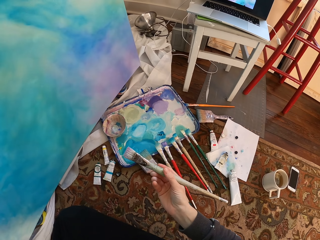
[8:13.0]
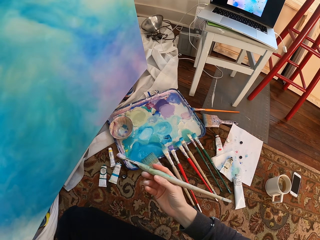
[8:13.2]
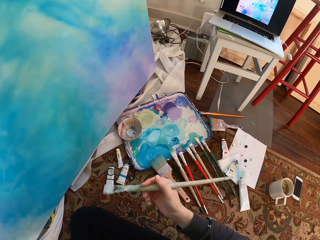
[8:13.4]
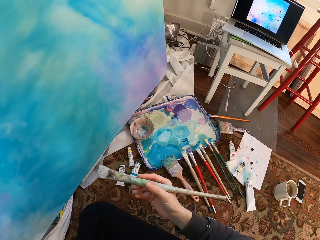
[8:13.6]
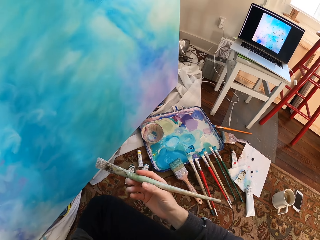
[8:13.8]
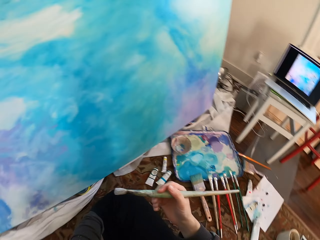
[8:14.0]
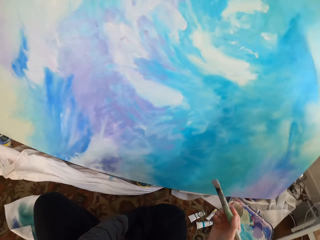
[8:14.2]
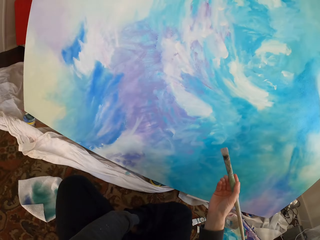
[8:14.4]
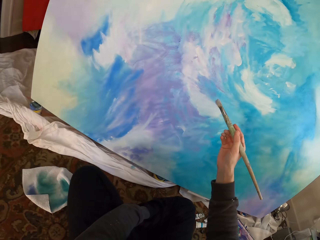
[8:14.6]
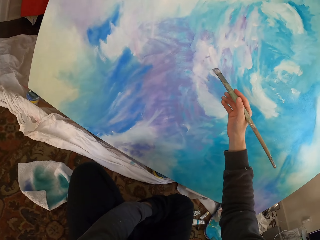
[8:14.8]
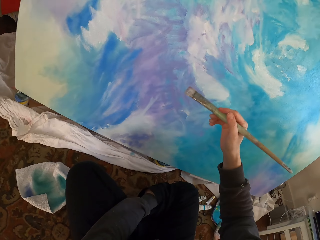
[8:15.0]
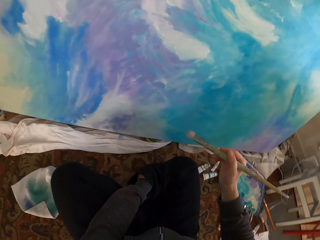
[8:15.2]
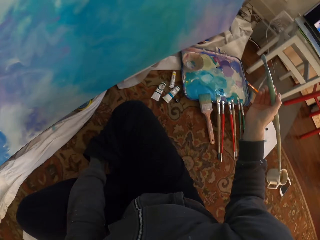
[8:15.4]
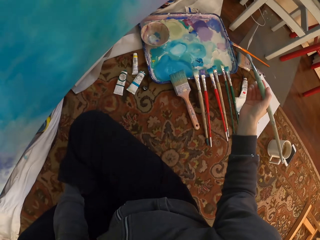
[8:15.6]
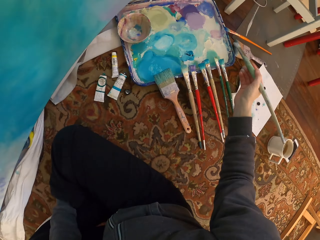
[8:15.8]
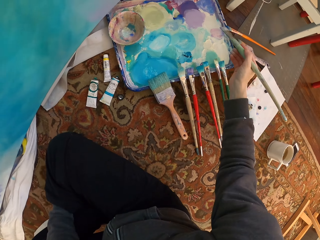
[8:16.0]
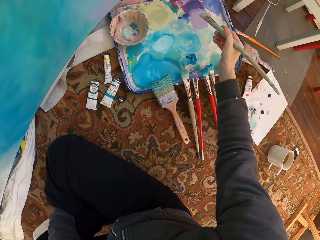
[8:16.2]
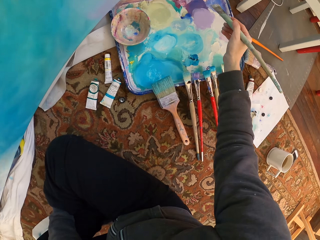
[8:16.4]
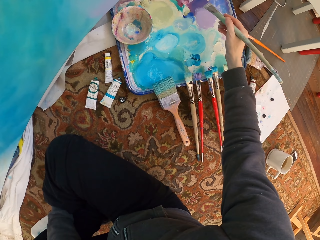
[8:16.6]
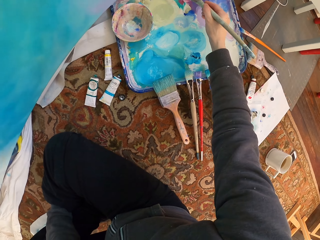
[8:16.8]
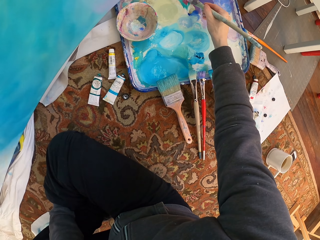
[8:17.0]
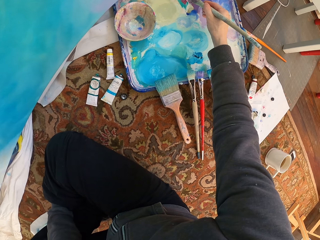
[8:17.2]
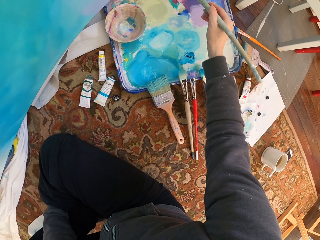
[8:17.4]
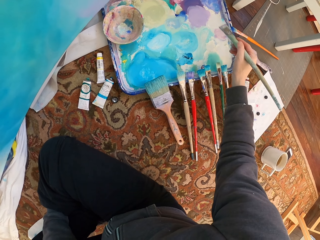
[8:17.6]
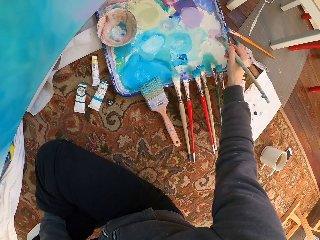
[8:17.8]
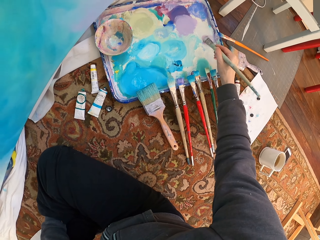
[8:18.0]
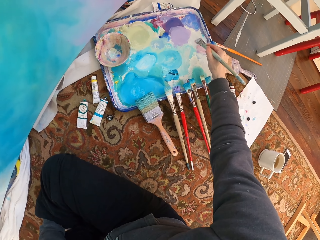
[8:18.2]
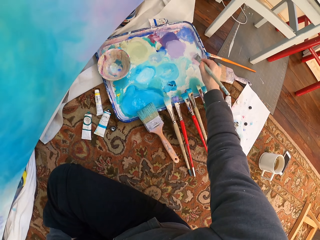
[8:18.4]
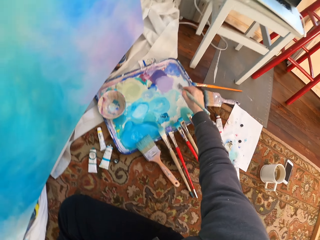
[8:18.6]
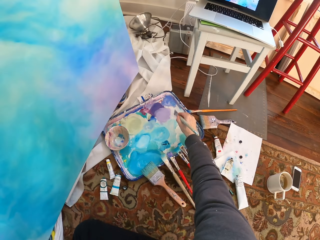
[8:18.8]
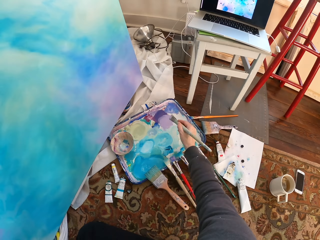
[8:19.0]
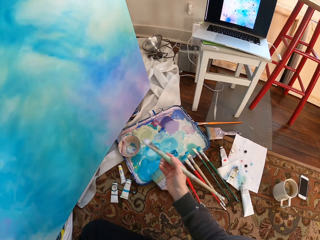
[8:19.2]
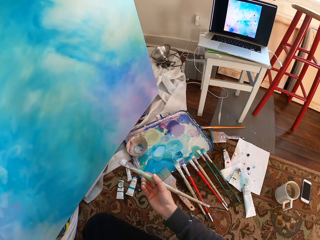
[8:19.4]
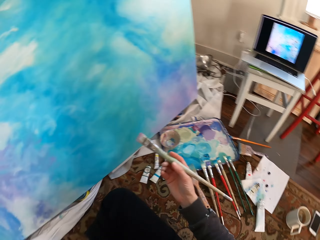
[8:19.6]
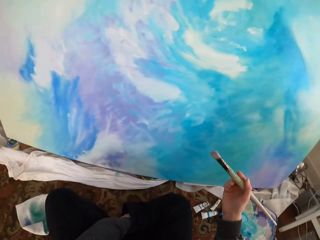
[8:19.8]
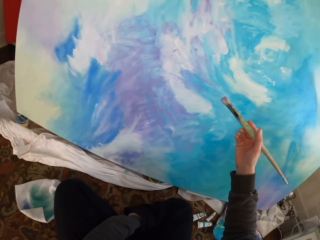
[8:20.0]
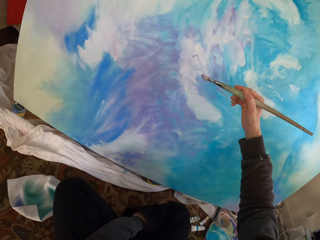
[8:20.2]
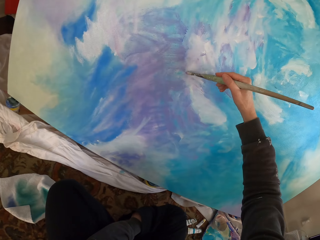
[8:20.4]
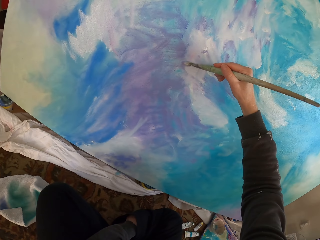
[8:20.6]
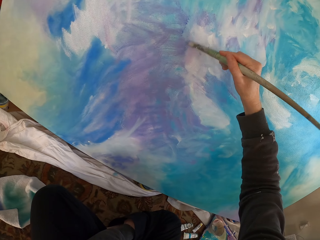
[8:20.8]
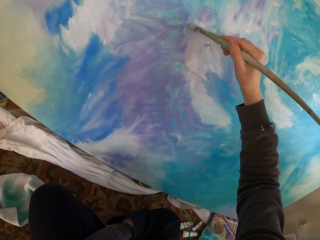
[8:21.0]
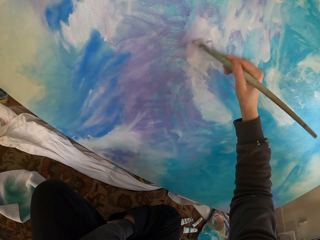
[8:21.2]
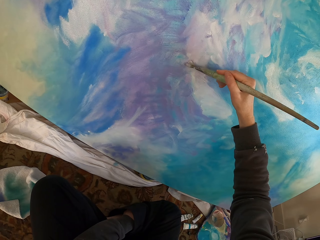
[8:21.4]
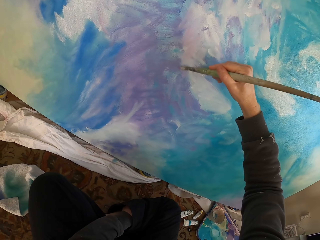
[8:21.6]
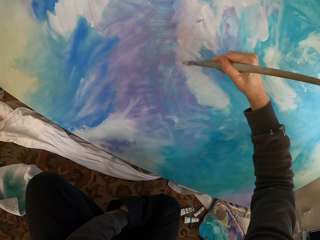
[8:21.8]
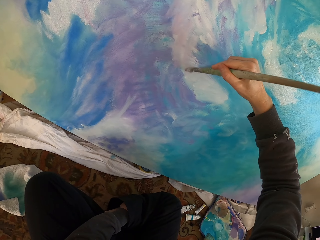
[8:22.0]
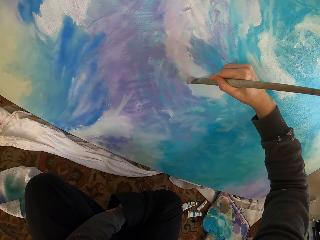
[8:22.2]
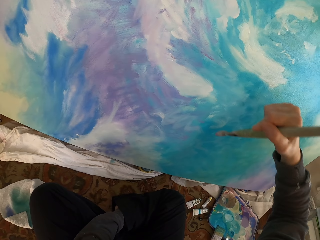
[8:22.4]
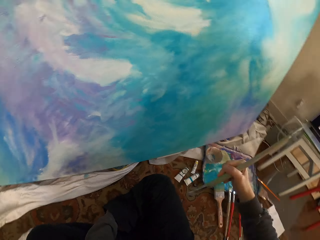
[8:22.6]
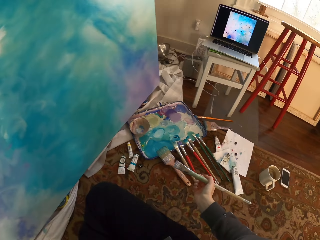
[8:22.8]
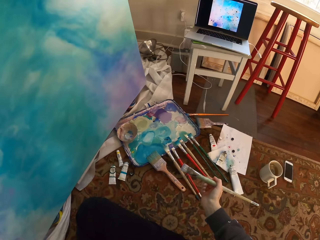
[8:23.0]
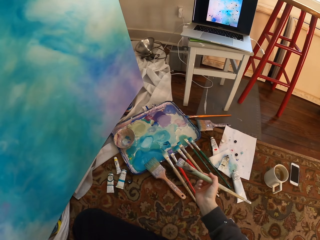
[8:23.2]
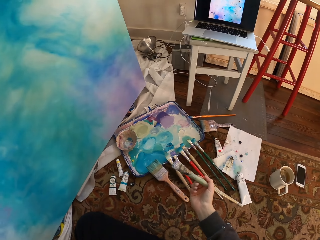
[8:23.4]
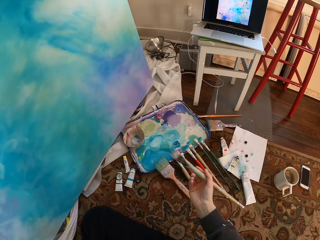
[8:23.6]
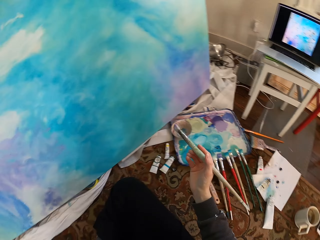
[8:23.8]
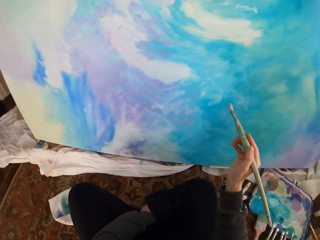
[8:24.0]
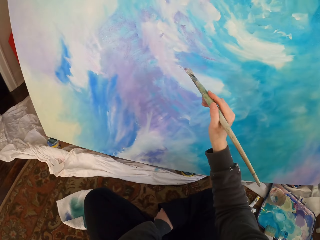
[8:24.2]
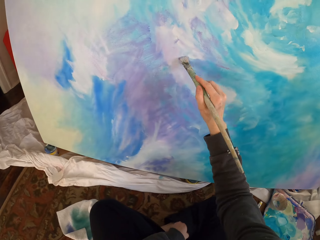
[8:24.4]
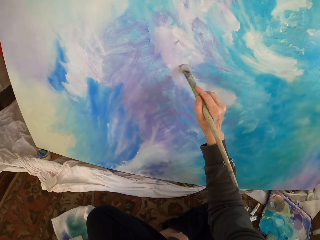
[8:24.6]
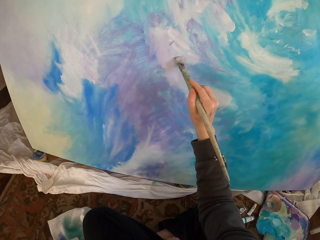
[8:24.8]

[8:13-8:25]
The camera wearer dips the painting brush into the paint. They paint on the canvas with the painting brush.

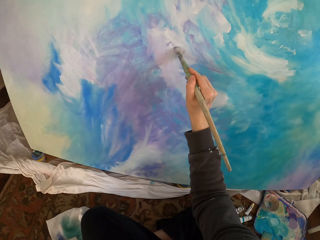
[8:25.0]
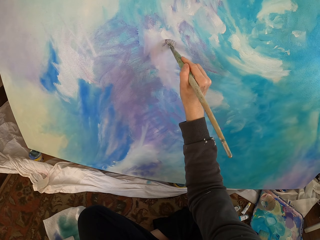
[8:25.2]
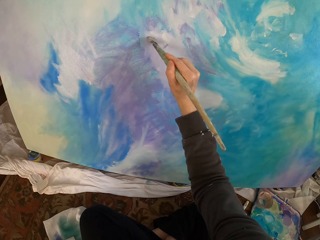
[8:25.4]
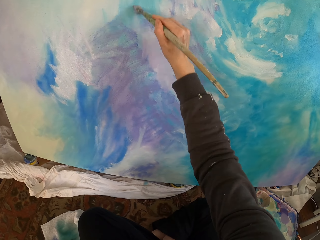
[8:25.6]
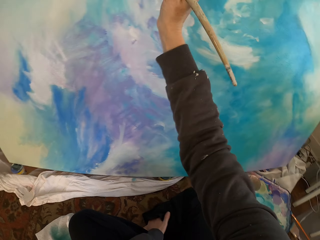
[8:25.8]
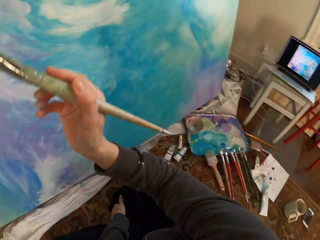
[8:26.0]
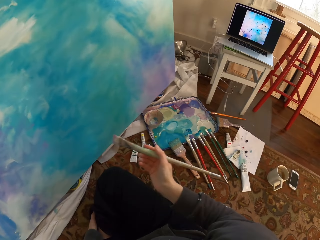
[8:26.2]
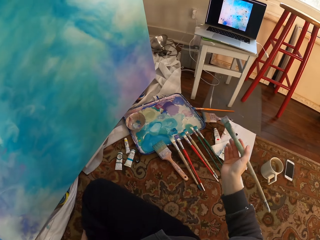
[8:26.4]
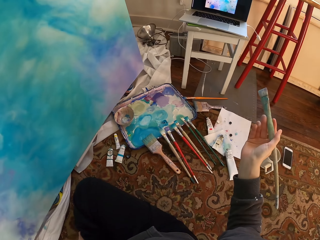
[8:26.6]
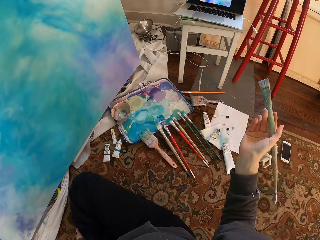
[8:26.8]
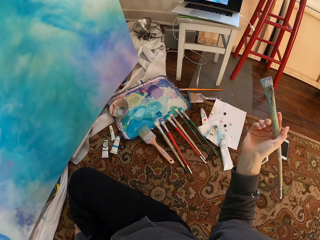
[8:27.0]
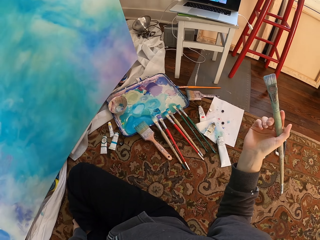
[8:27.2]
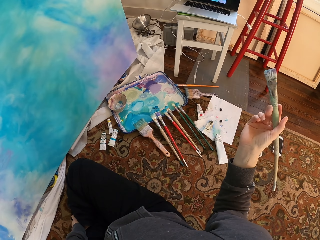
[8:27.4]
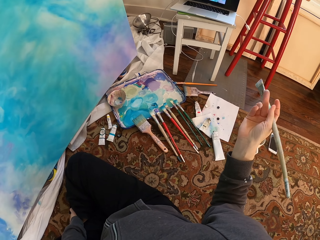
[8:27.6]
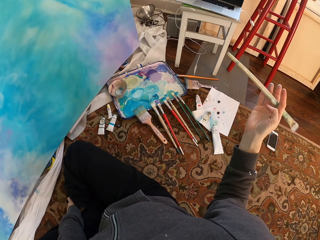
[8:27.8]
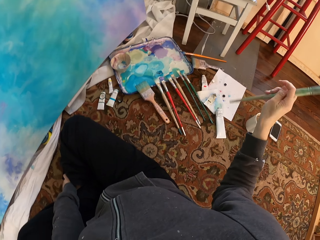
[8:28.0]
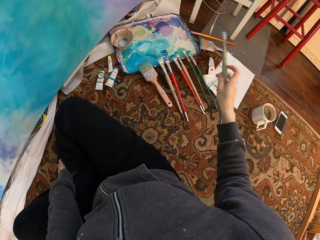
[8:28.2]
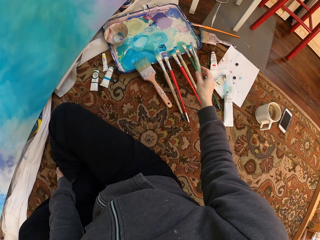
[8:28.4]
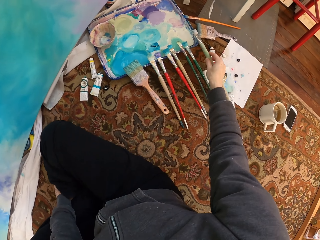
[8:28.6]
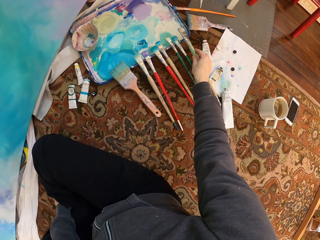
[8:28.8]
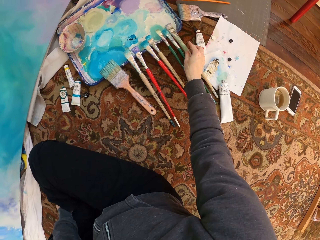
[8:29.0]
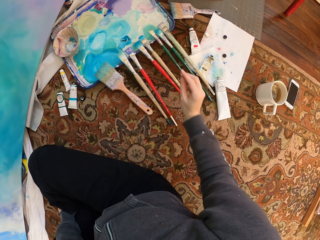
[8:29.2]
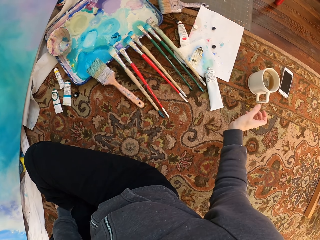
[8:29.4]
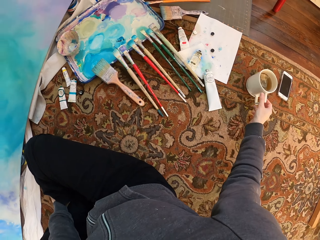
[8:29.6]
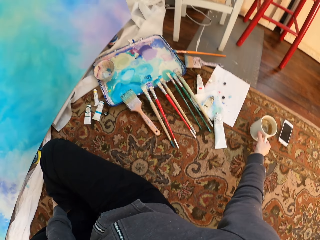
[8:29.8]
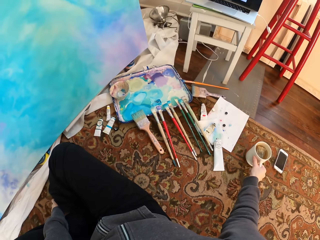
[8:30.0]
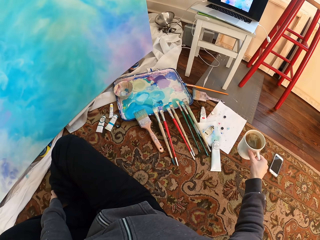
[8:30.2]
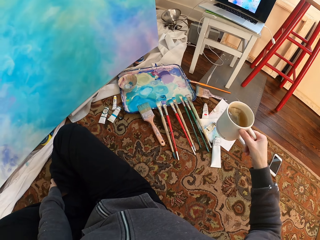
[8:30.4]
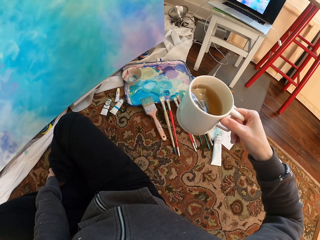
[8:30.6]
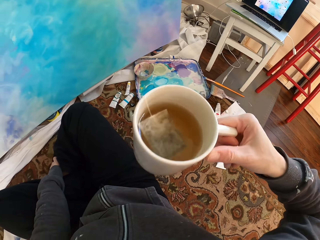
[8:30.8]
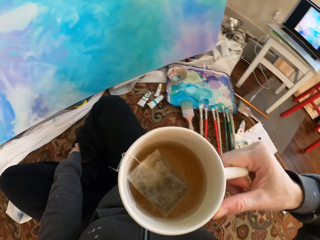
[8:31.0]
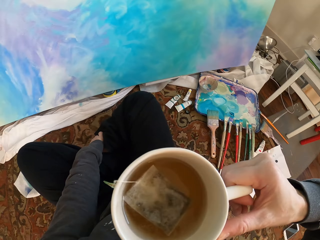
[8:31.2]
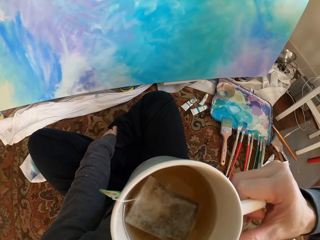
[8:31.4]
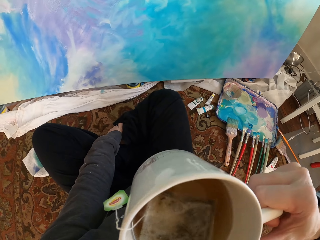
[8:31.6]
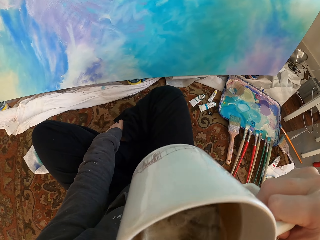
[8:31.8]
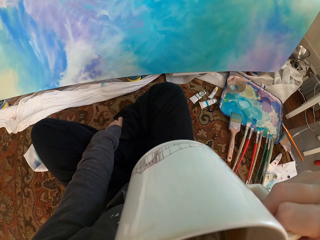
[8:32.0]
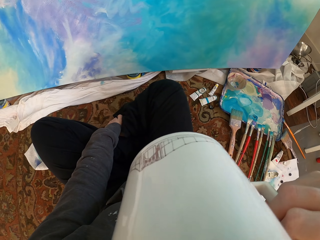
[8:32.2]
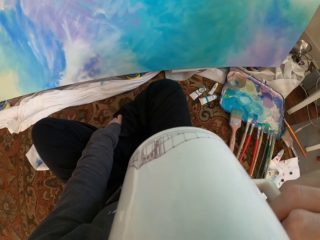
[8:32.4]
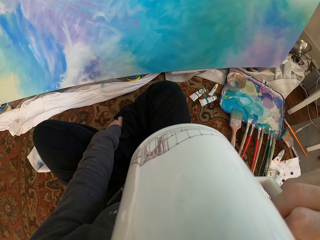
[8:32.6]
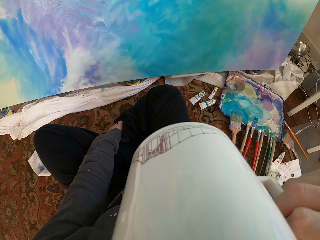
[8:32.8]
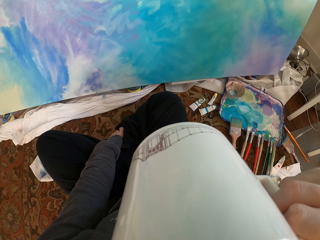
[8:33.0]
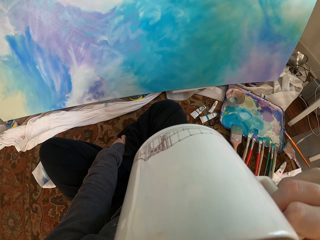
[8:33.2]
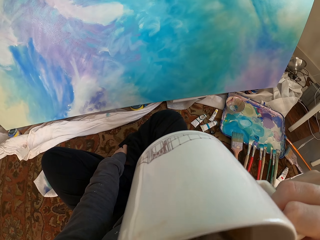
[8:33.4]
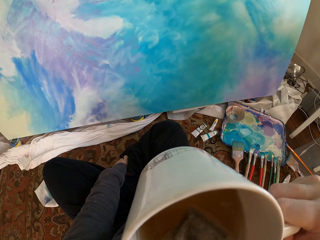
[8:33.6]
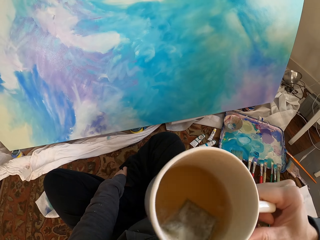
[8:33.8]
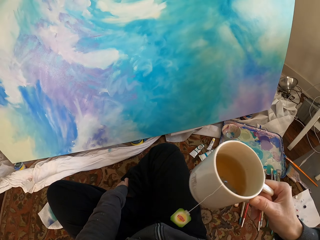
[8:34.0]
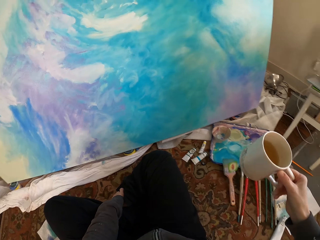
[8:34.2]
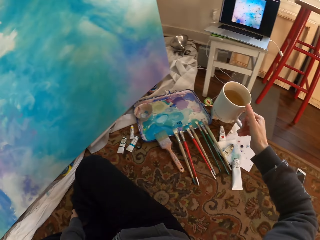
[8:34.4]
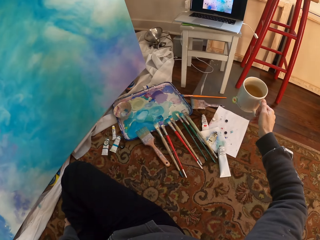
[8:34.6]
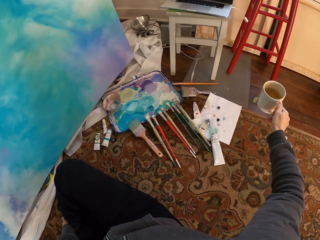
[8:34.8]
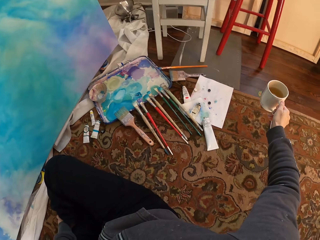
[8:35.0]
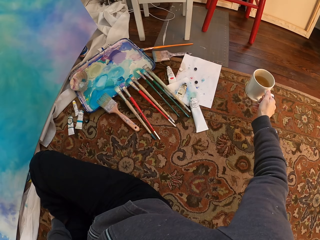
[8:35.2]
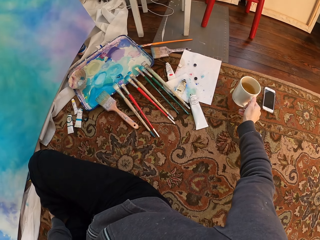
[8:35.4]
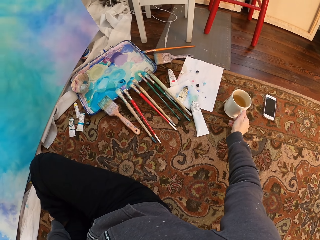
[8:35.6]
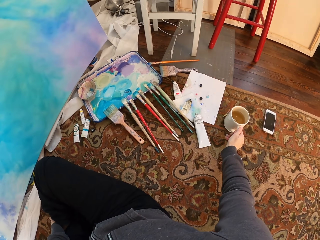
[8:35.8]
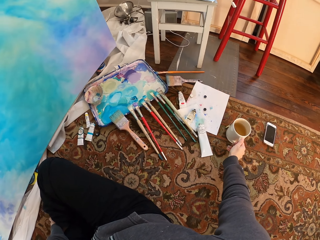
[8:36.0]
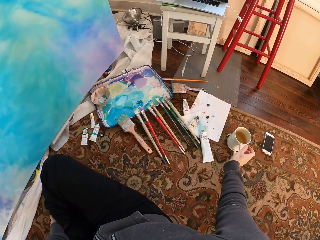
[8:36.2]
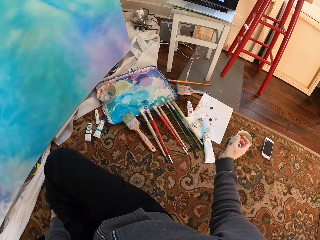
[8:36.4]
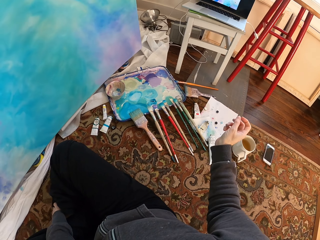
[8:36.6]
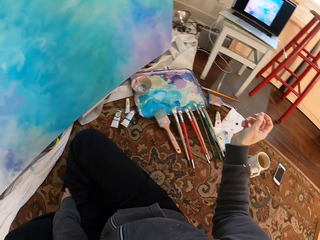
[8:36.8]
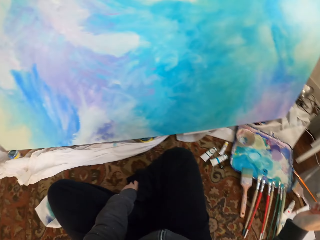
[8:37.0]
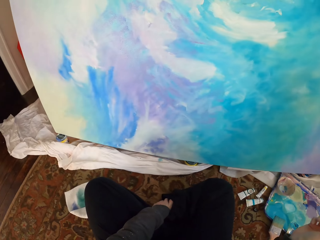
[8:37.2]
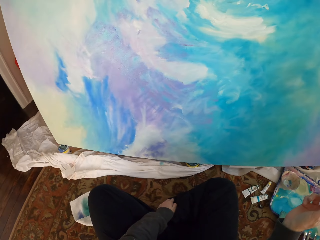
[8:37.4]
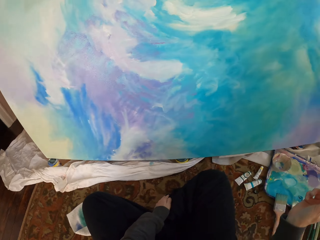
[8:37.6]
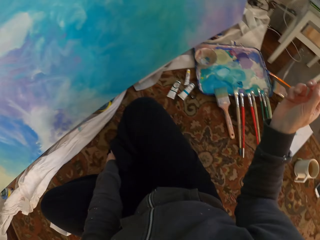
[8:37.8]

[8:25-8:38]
The camera wearer puts down the painting brush. They pick up a cup of tea on the floor. They take a sip of tea from the cup. They put the cup on the floor.
